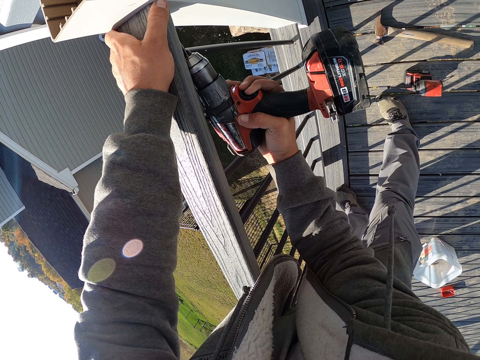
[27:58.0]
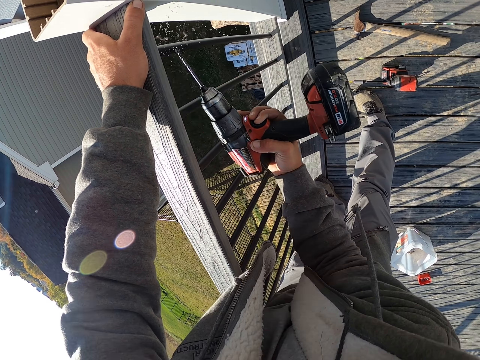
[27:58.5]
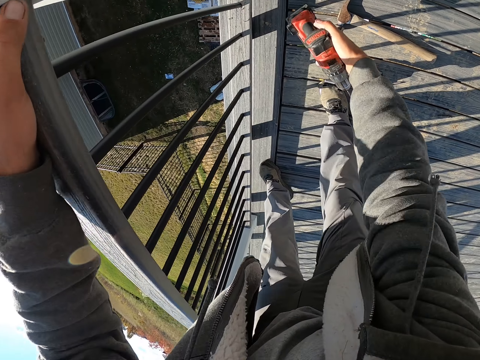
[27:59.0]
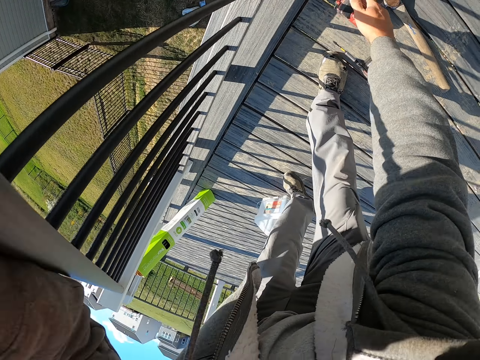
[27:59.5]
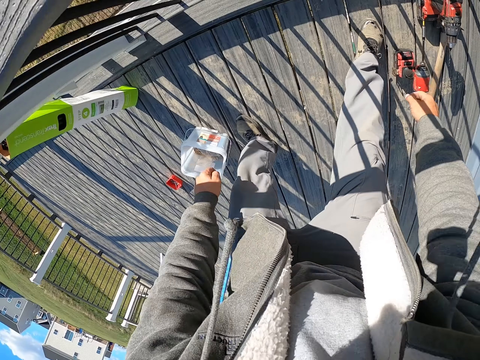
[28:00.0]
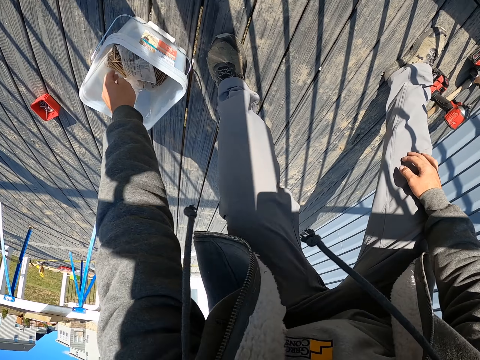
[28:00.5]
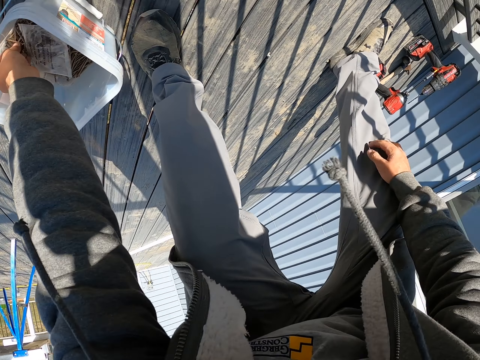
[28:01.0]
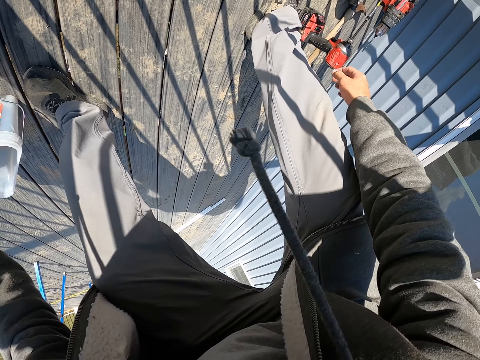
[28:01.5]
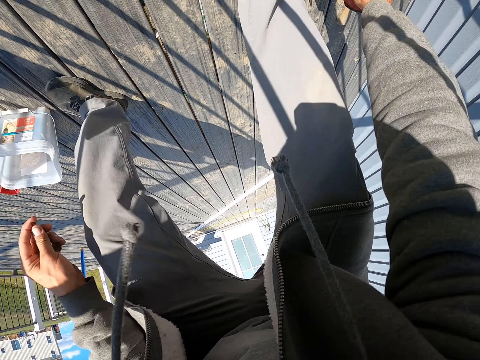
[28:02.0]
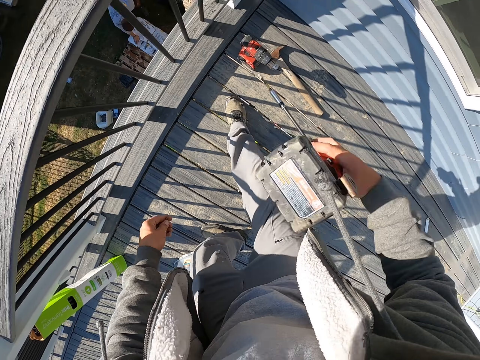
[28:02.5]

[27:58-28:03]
The camera wearer places the drill on the floor. They pick up a nail from the tin. They pick up the drill from the floor.

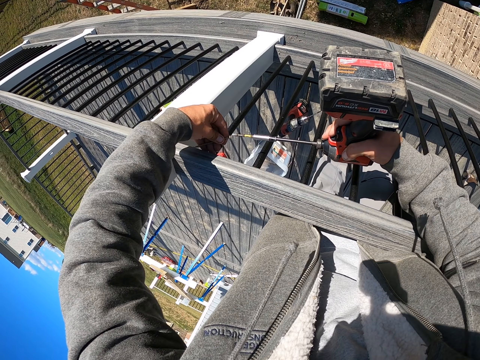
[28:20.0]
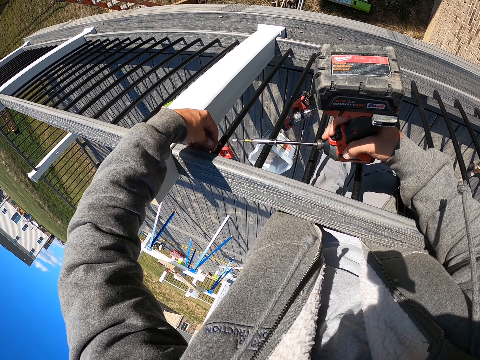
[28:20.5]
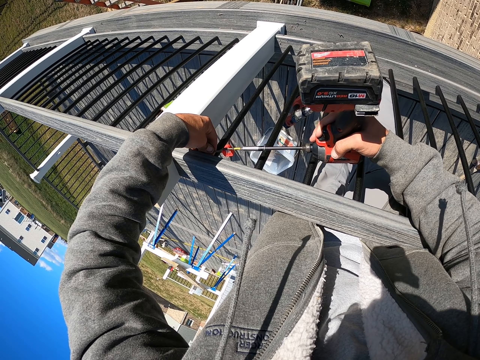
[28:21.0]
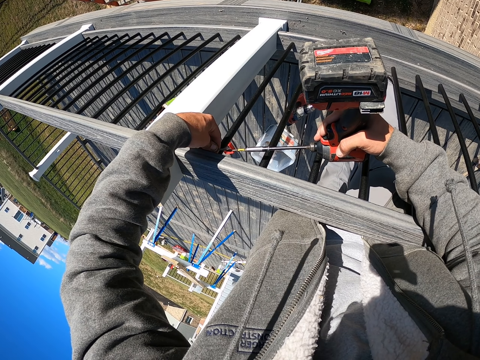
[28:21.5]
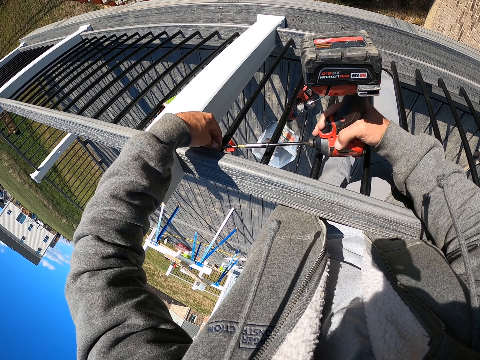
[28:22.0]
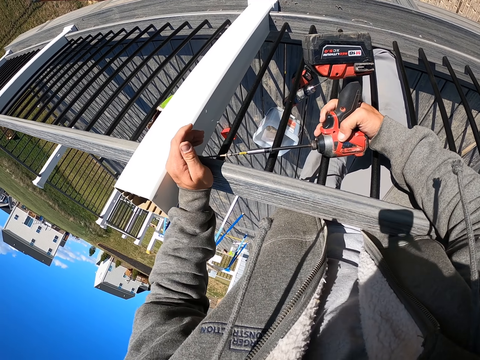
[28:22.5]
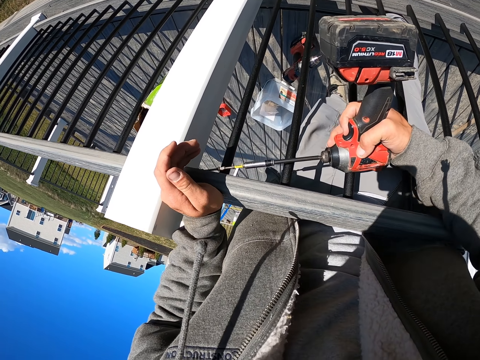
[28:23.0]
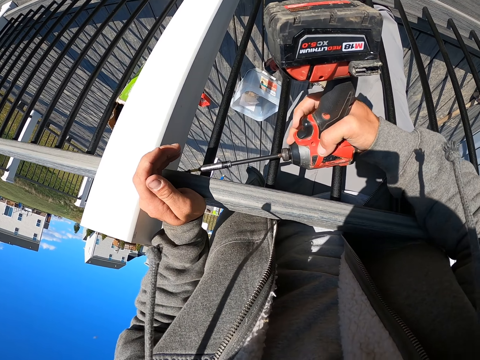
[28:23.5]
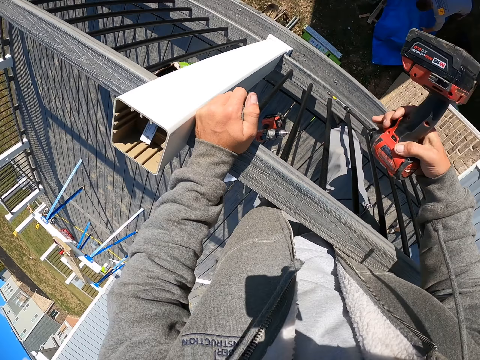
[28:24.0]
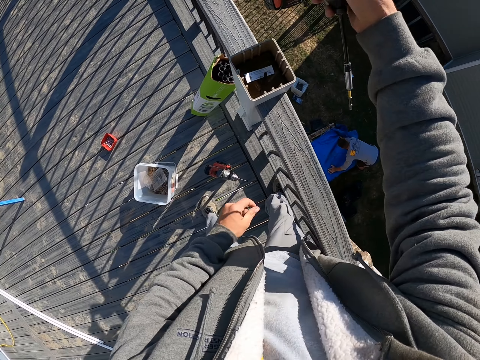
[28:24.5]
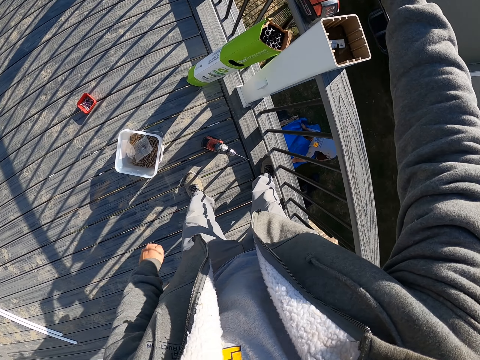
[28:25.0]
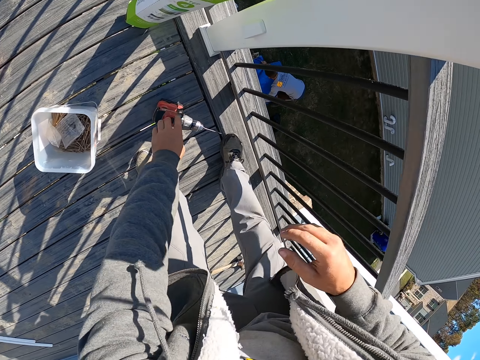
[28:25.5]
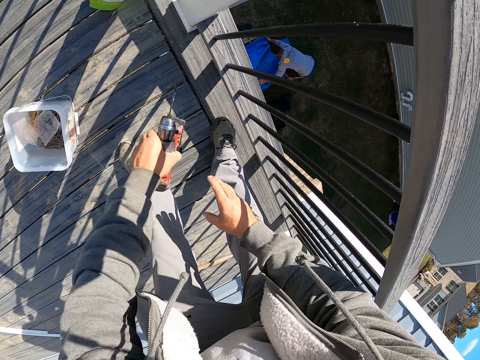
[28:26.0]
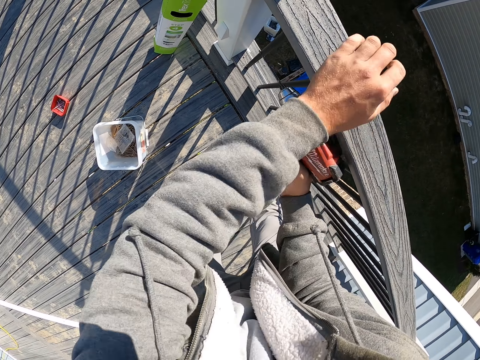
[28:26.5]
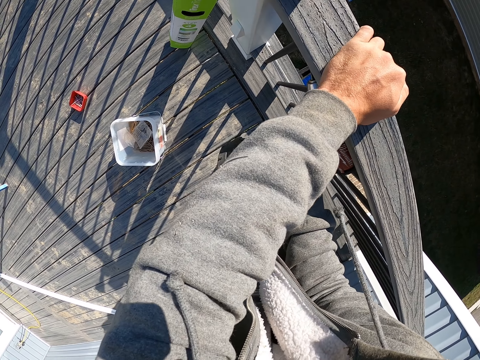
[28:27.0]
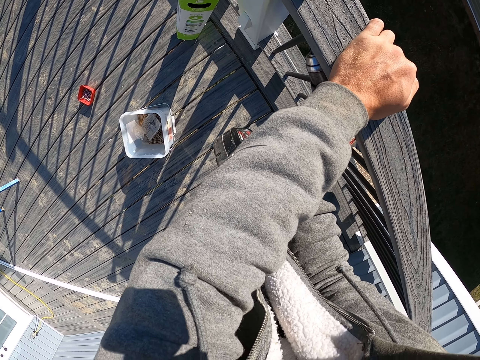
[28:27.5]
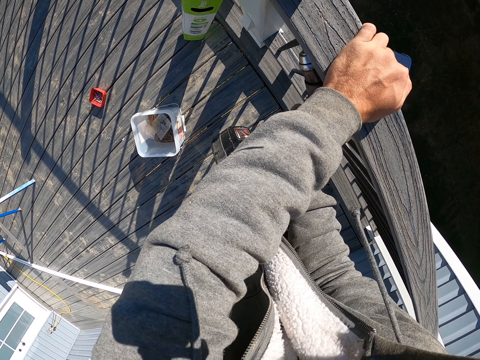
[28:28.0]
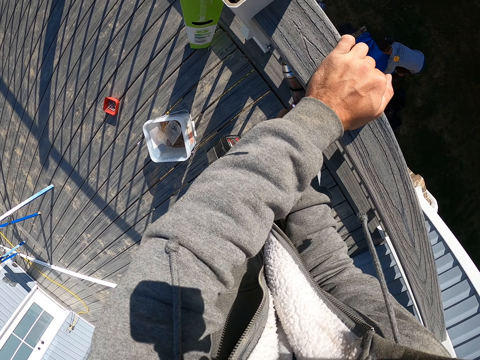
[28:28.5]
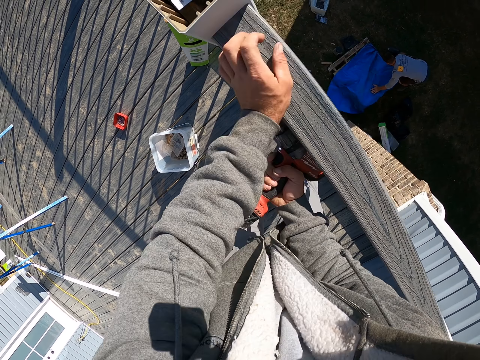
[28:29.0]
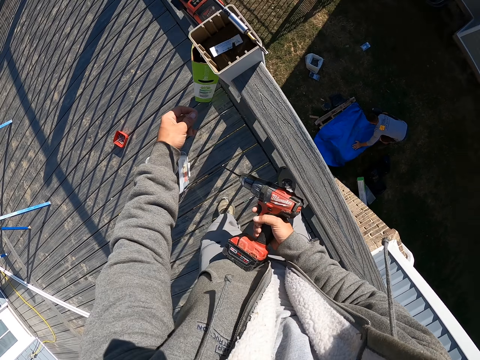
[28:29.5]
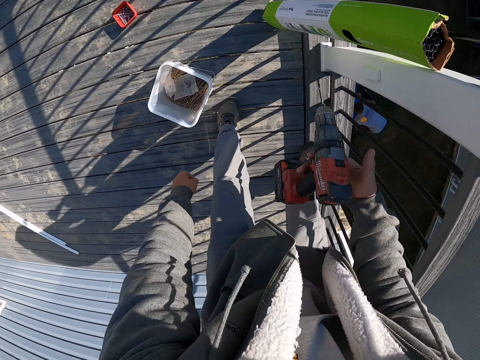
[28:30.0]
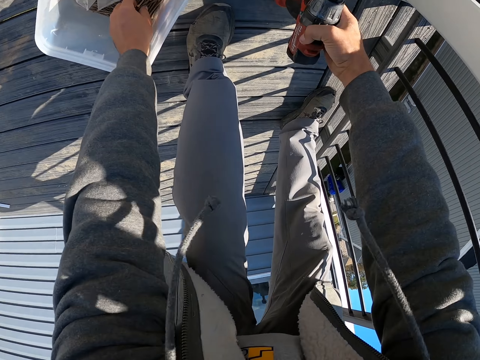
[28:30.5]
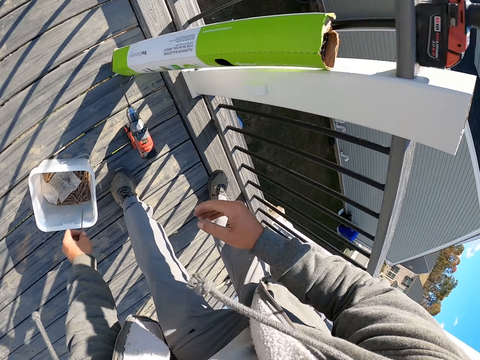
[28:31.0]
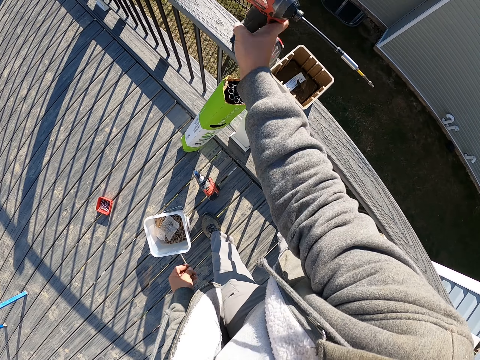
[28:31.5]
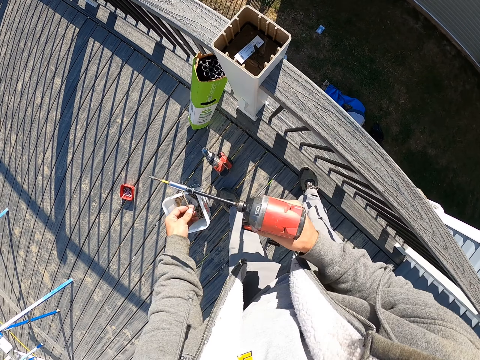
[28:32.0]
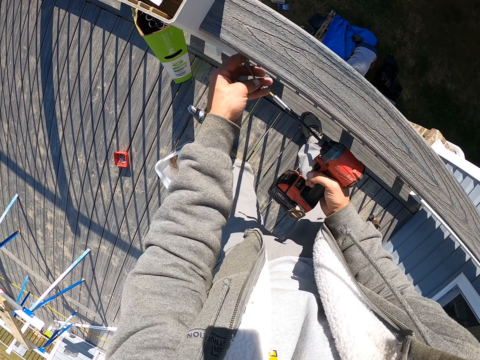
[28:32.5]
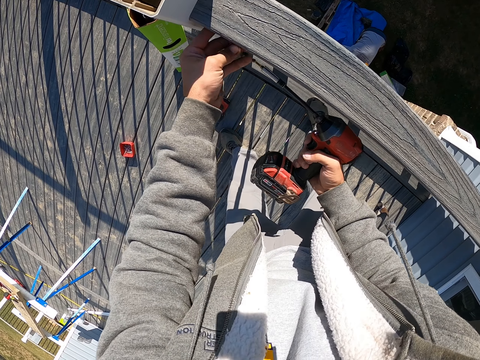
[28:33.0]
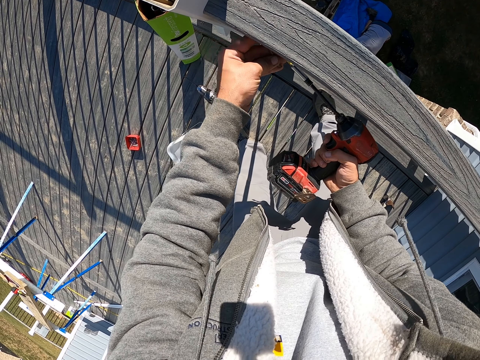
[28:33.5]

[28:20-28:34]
The camera wearer drills the nail into the wood. They place the drill on the rail. They pick up the drill from the floor. They drill a hole in the wood. They place the drill on the floor. They pick up a nail from the tin. They pick up the drill.

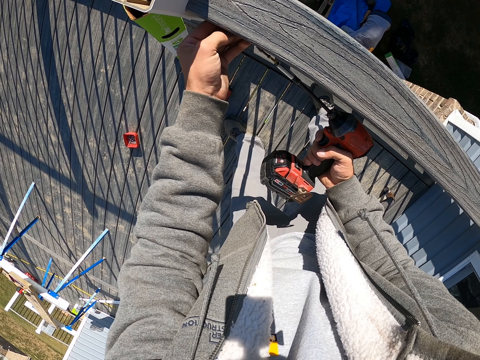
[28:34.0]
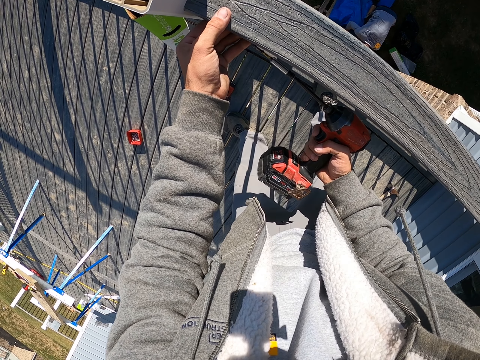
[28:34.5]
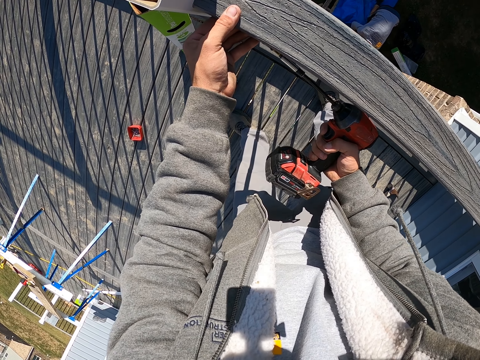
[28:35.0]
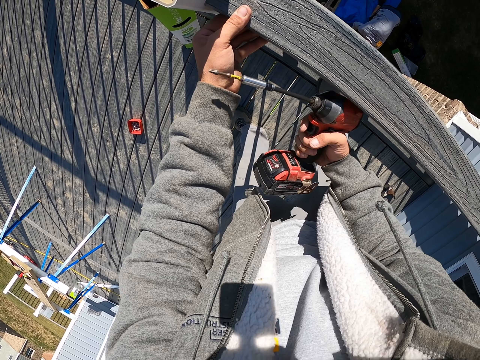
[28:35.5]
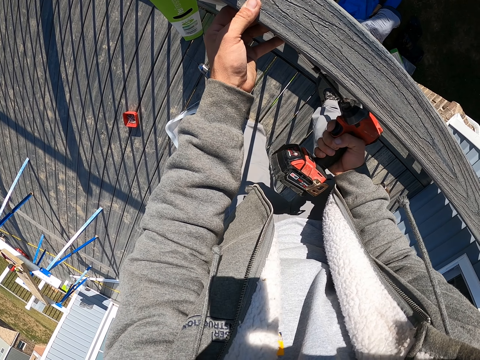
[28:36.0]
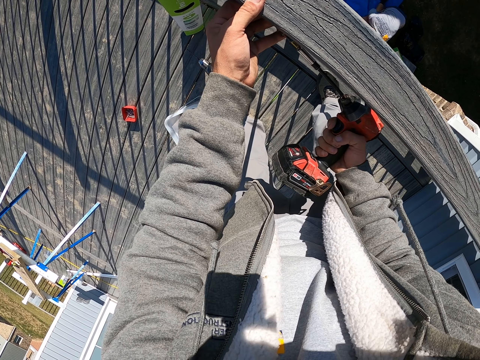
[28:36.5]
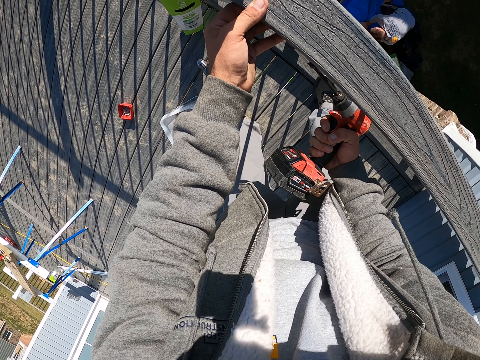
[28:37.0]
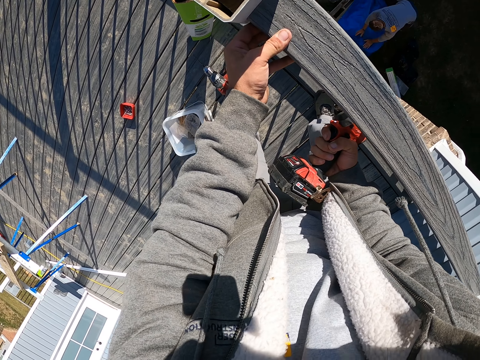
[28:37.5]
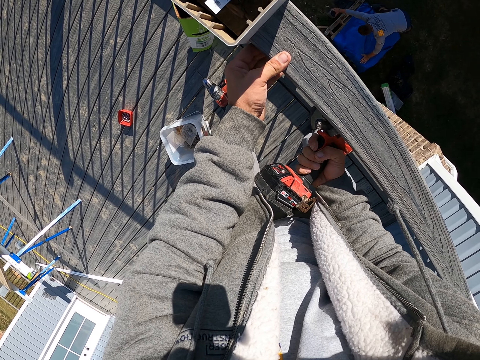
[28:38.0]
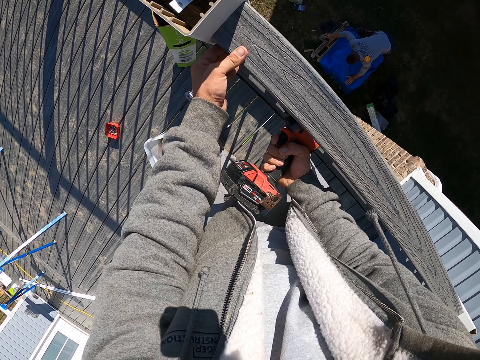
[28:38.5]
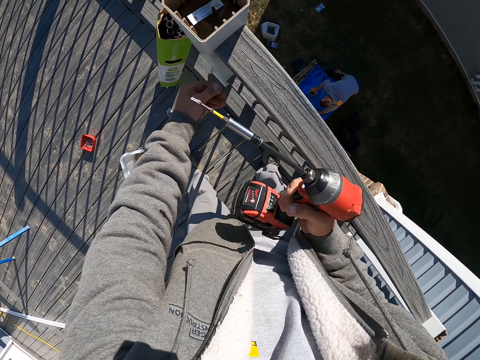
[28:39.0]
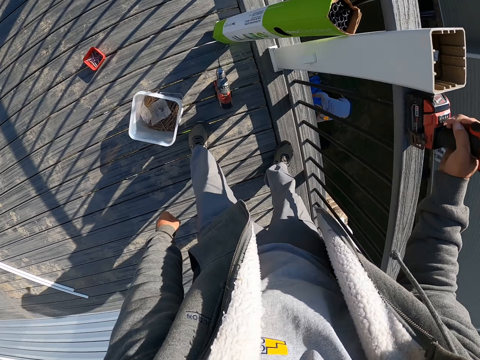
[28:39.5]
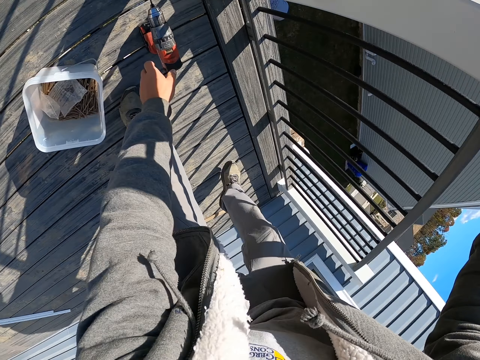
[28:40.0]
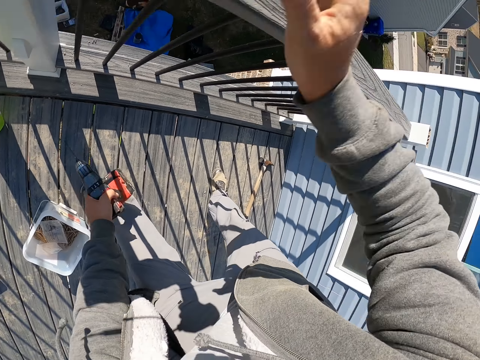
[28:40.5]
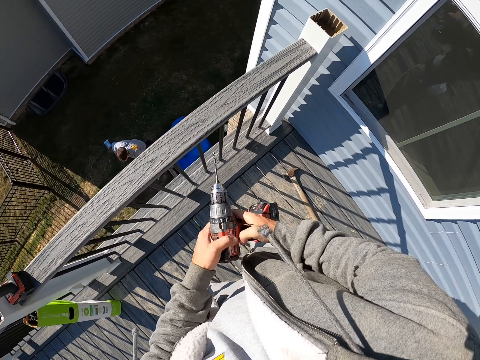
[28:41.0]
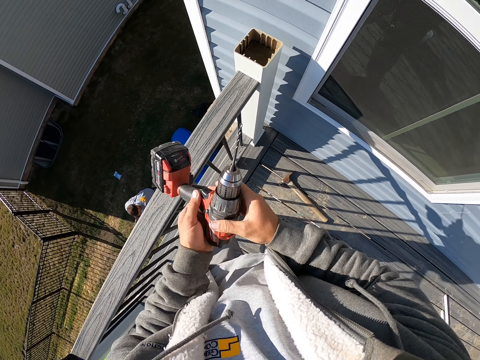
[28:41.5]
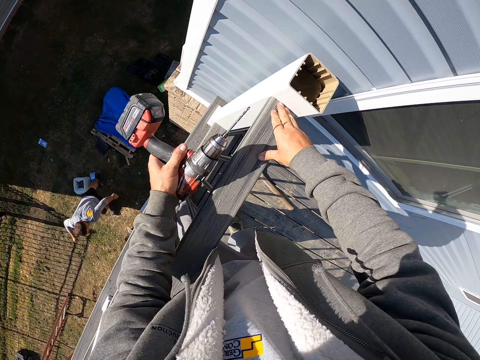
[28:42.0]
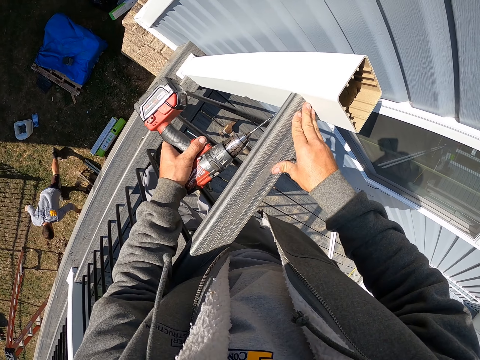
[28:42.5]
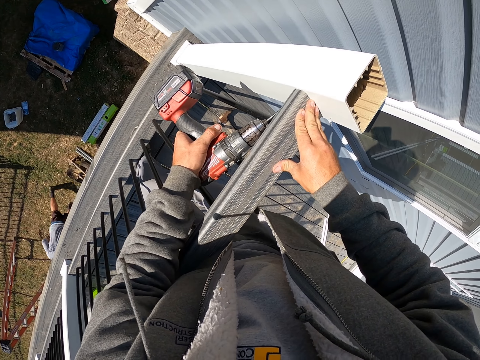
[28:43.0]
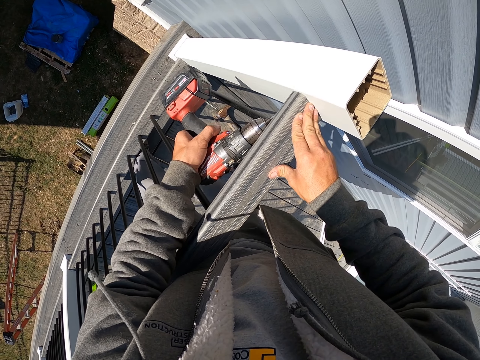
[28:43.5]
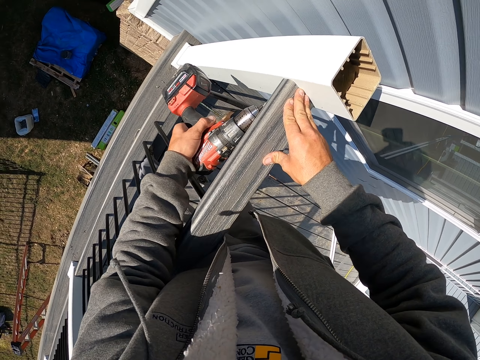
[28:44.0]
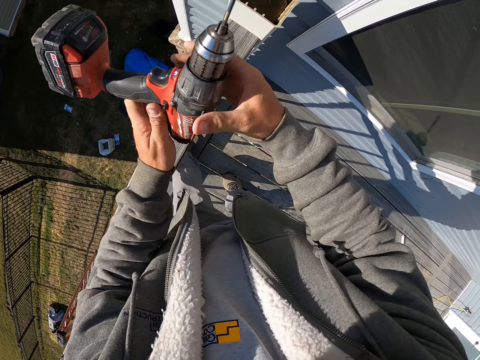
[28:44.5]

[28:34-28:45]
The camera wearer drills the nail into the wood. They place the drill on the rail. They pick up the drill from the floor. They drill a hole in the wood.
